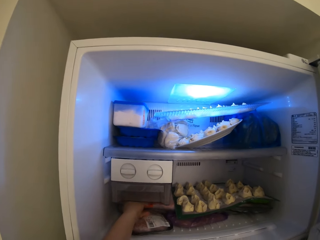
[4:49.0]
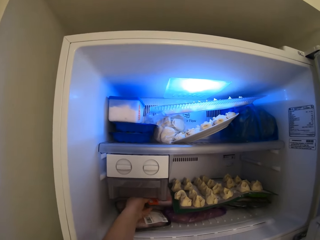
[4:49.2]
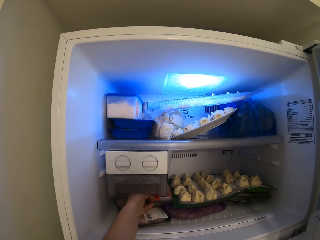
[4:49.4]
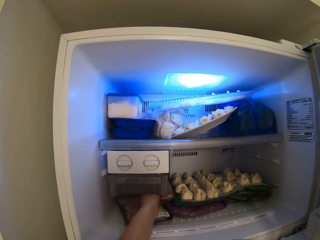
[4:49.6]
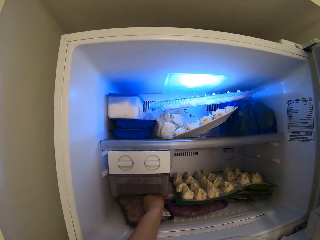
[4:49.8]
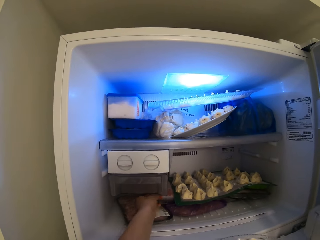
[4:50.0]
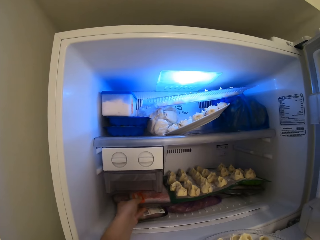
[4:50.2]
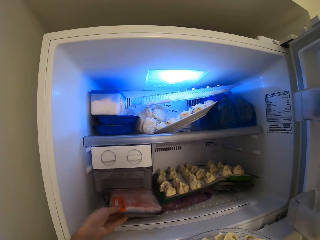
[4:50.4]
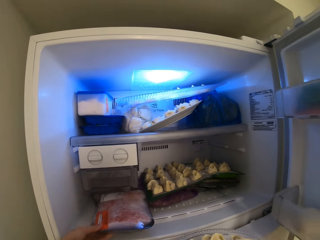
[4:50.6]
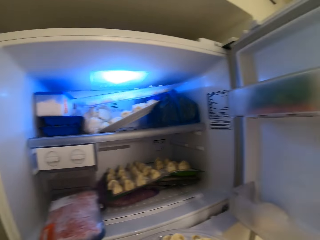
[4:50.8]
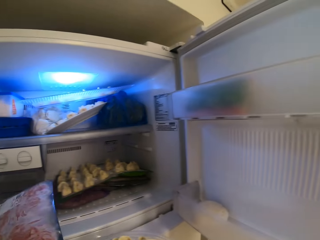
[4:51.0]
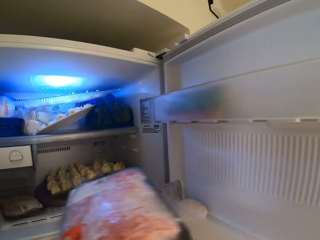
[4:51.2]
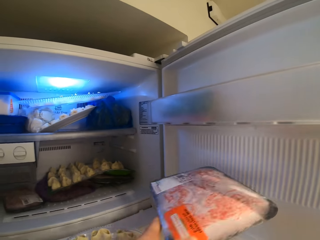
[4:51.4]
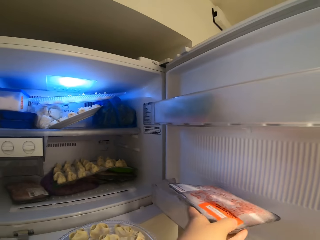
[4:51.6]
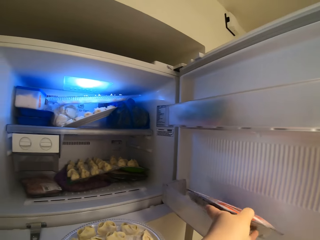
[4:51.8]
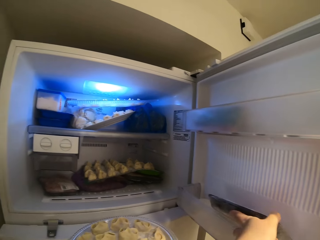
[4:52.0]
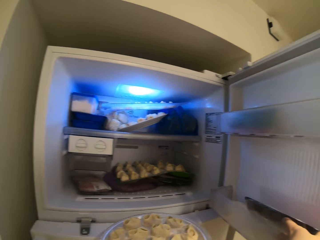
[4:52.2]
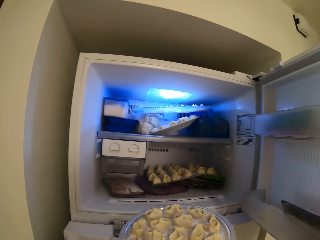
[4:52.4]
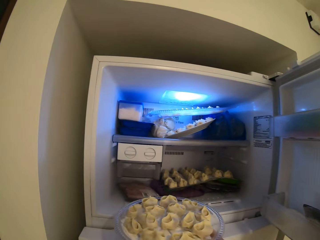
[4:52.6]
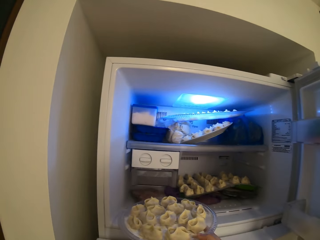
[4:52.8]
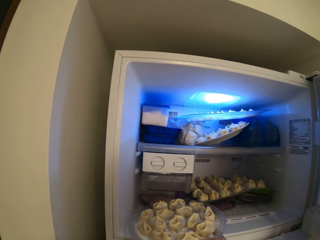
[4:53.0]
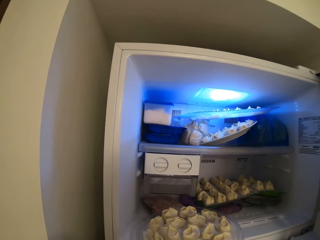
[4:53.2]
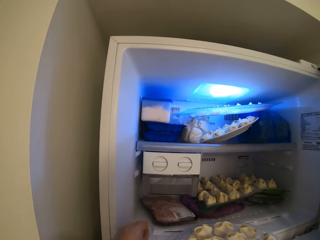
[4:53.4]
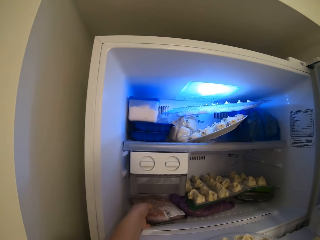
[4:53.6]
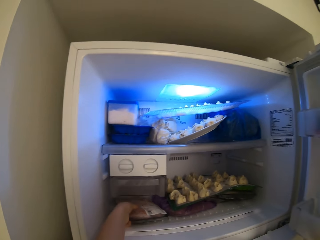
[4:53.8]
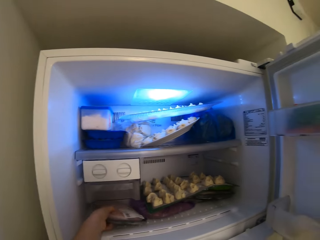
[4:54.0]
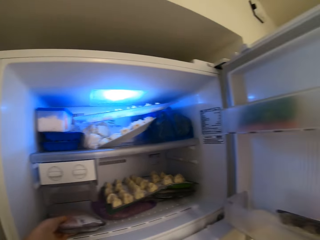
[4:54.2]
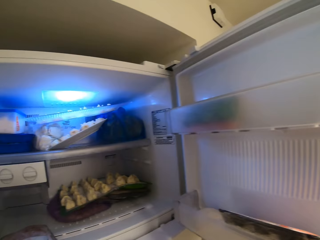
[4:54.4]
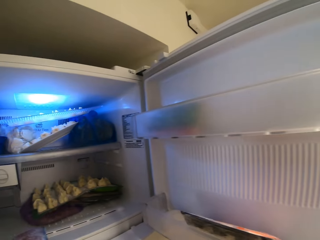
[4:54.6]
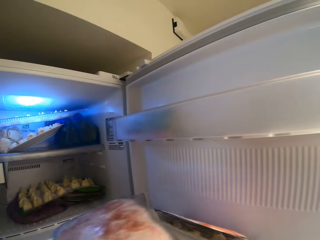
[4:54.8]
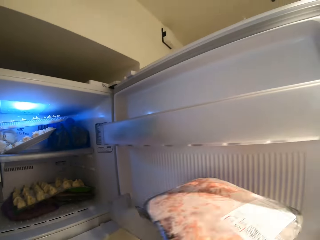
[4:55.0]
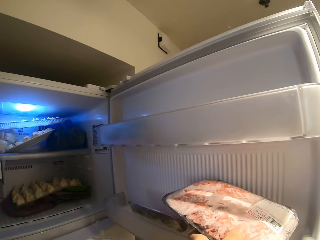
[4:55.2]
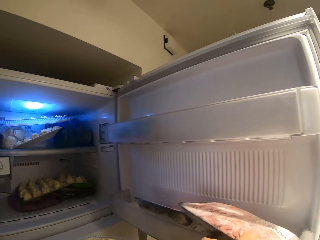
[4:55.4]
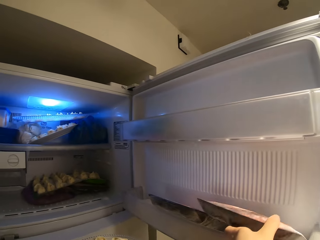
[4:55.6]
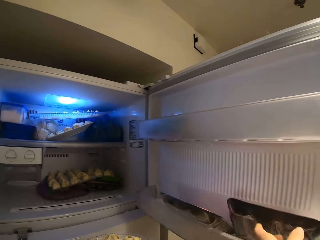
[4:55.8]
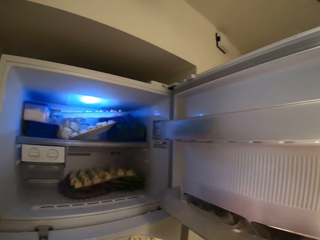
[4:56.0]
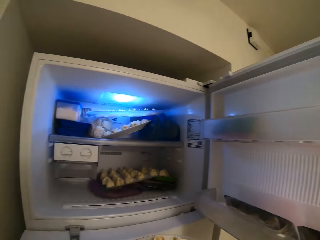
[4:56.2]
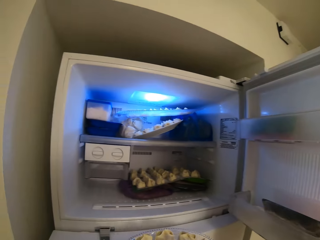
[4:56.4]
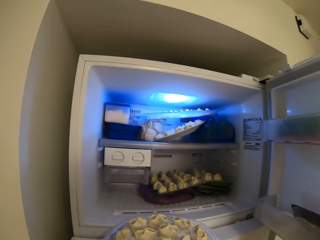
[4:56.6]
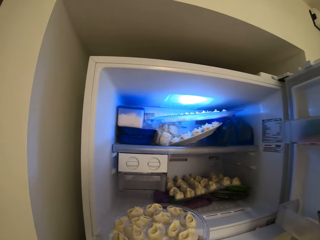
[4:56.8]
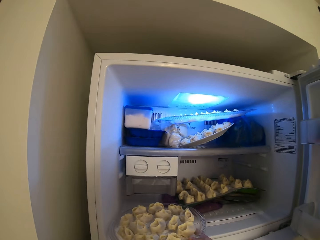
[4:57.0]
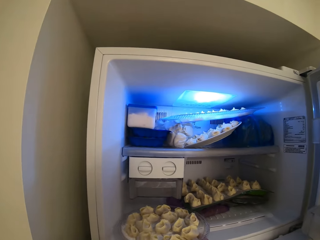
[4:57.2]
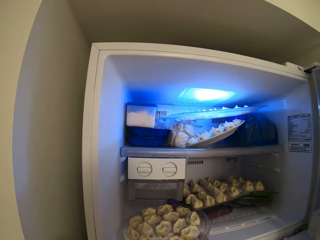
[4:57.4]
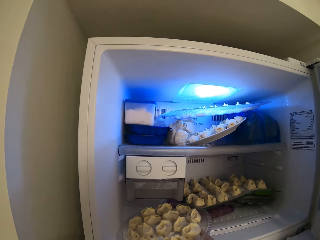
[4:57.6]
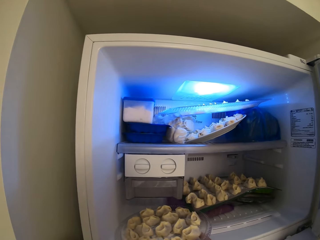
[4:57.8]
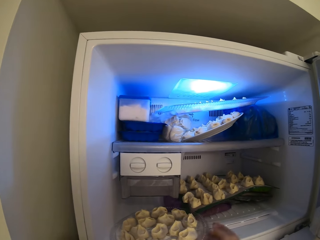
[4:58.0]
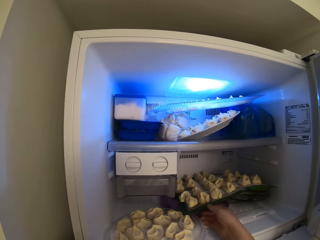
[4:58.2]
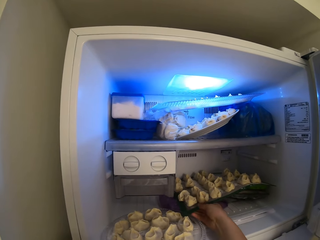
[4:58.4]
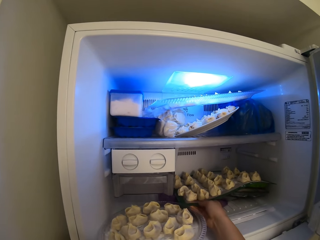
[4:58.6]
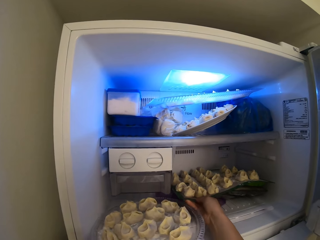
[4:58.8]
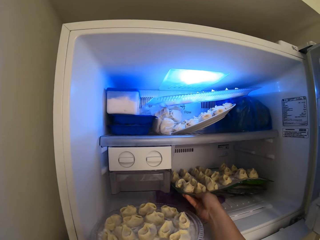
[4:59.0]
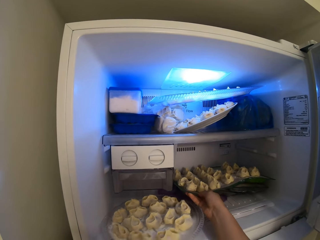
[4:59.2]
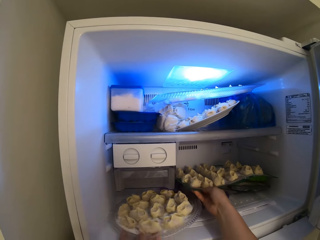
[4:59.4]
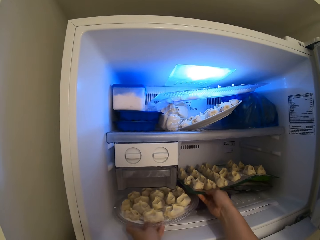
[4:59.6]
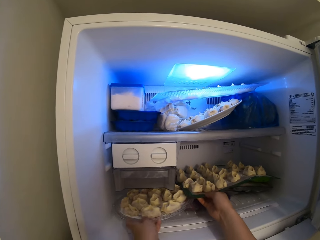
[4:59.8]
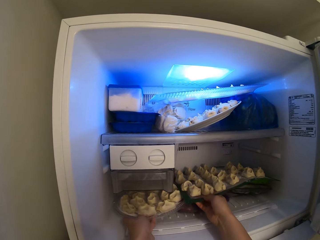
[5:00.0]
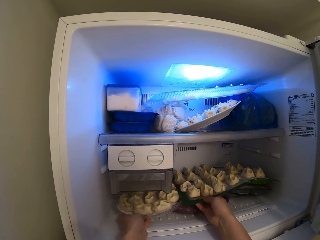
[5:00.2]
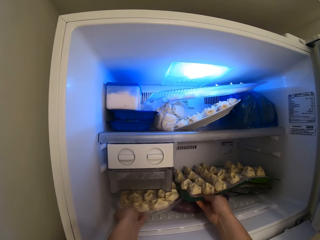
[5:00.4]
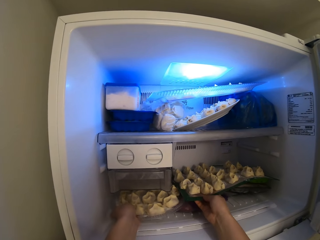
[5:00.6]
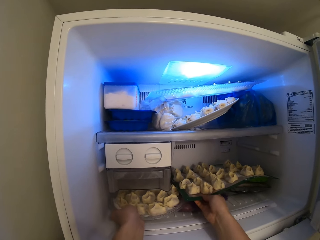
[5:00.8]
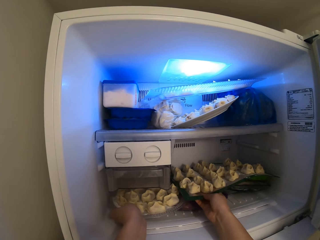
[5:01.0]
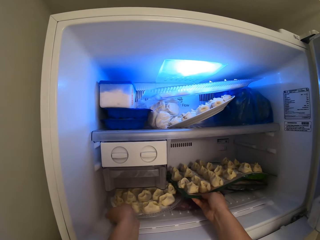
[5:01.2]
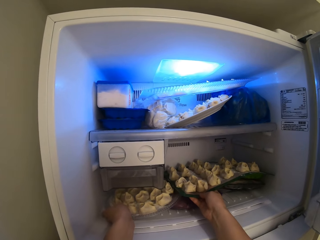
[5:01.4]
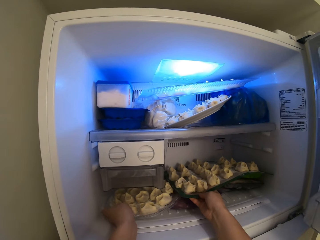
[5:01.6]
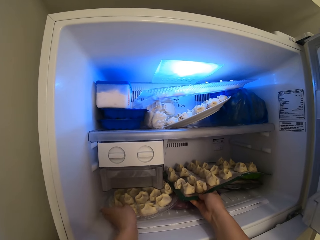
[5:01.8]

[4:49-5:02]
The camera wearer removes a meat plate from the freezer. She puts the meat by the side of the freezer door. She removes another meat plate from the freezer. She puts the meat by the side of the freezer door. She puts the cookies inside the freezer. She raises the other cookies in the freezer with her right hand.

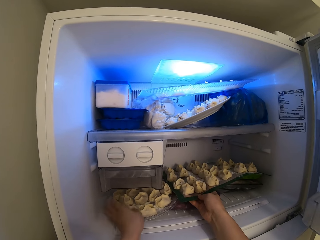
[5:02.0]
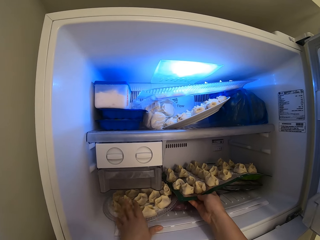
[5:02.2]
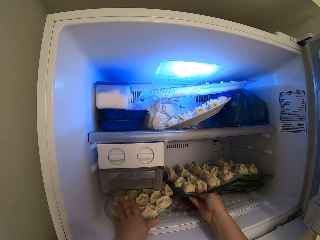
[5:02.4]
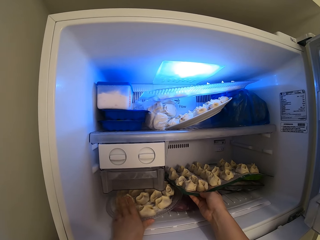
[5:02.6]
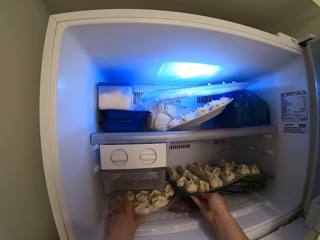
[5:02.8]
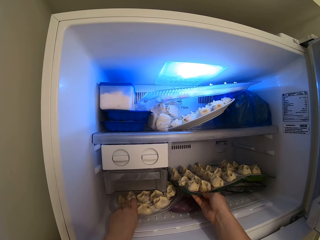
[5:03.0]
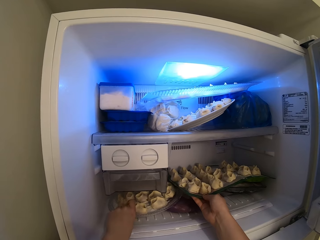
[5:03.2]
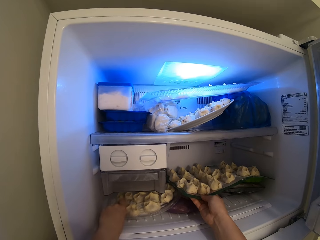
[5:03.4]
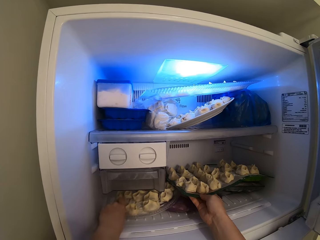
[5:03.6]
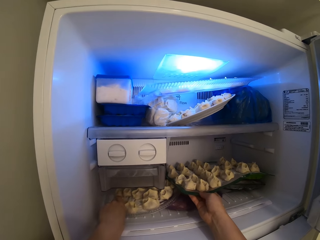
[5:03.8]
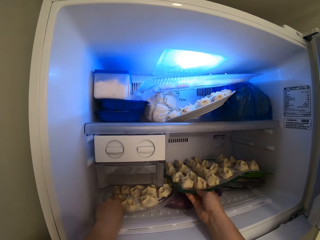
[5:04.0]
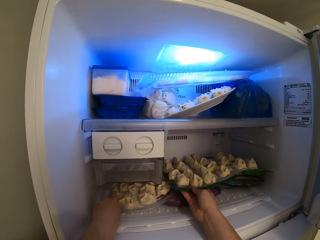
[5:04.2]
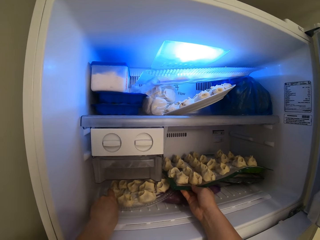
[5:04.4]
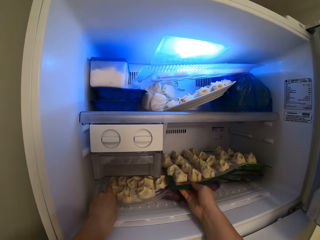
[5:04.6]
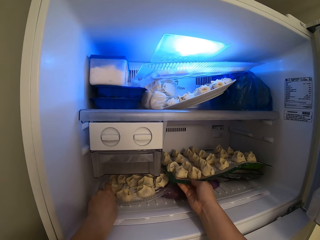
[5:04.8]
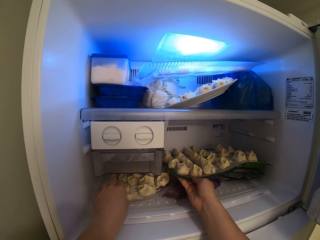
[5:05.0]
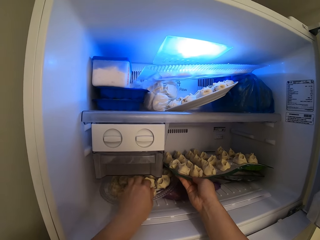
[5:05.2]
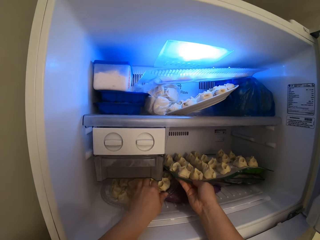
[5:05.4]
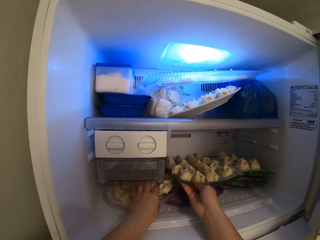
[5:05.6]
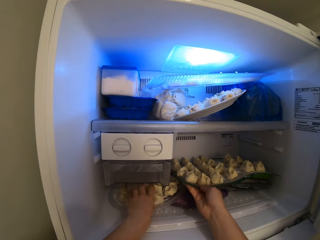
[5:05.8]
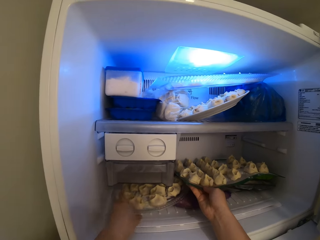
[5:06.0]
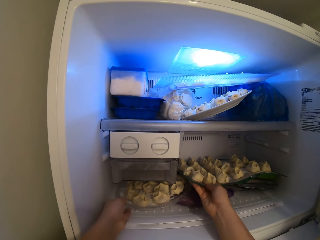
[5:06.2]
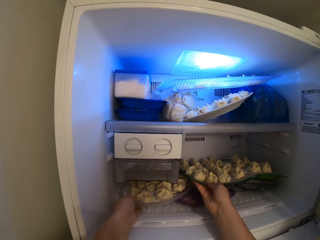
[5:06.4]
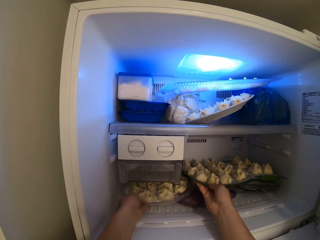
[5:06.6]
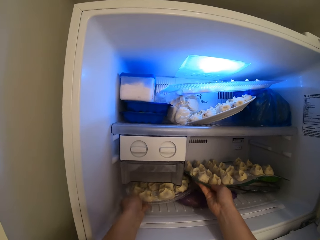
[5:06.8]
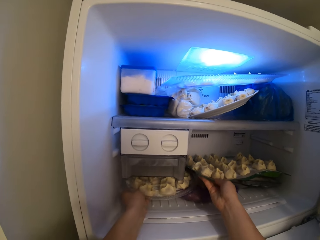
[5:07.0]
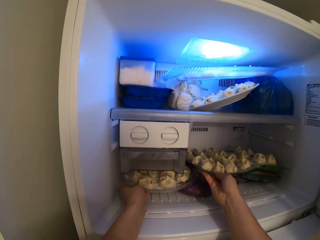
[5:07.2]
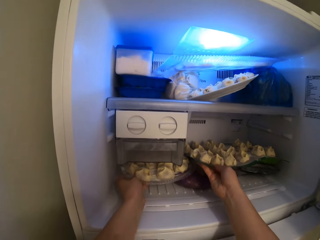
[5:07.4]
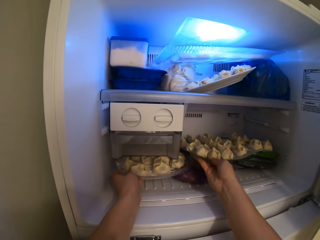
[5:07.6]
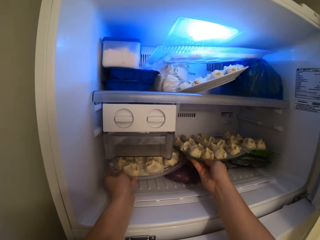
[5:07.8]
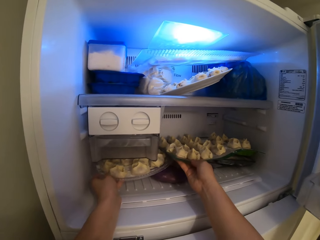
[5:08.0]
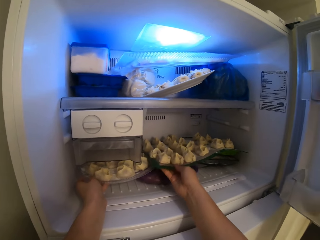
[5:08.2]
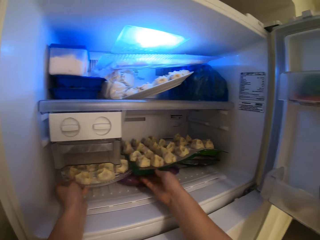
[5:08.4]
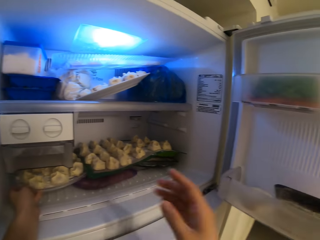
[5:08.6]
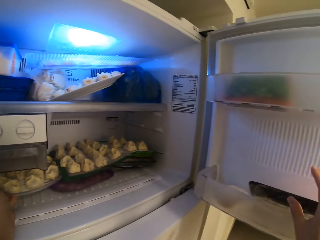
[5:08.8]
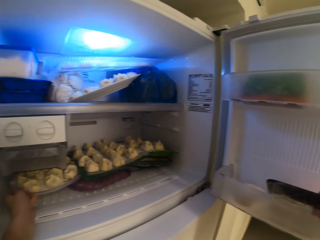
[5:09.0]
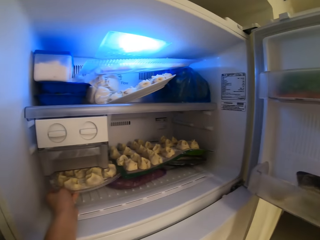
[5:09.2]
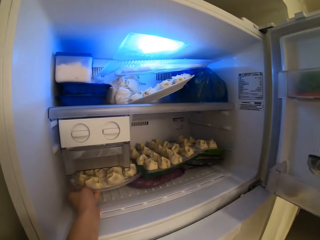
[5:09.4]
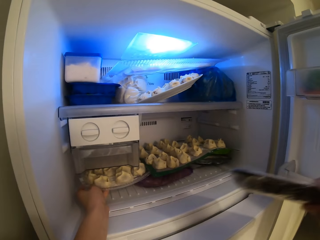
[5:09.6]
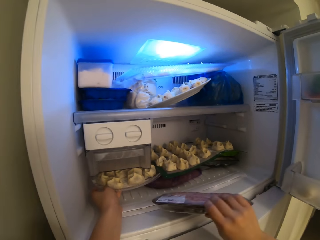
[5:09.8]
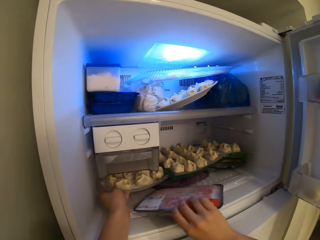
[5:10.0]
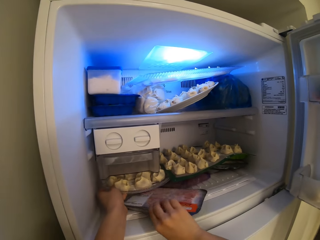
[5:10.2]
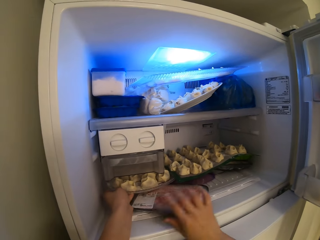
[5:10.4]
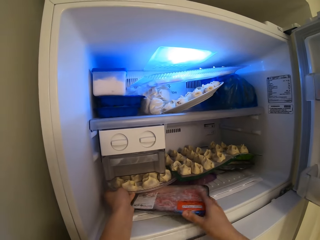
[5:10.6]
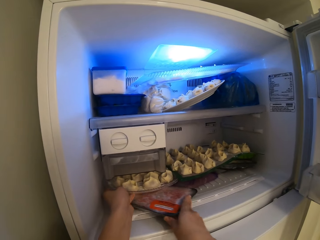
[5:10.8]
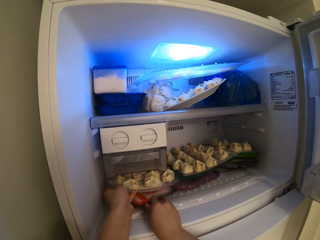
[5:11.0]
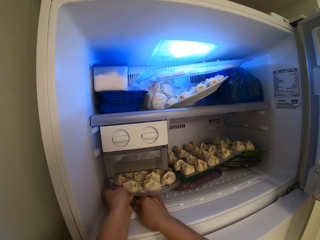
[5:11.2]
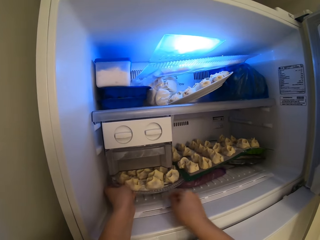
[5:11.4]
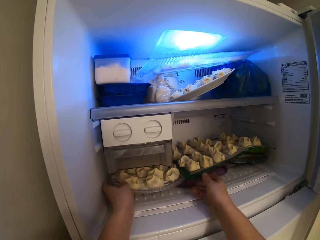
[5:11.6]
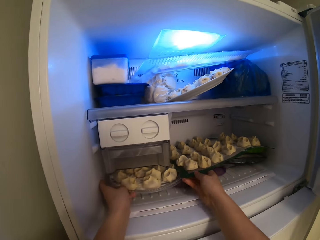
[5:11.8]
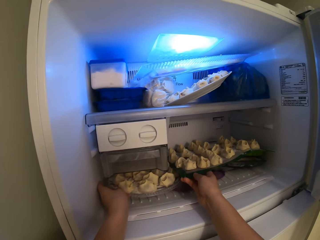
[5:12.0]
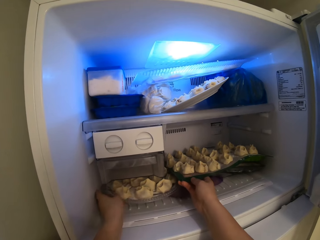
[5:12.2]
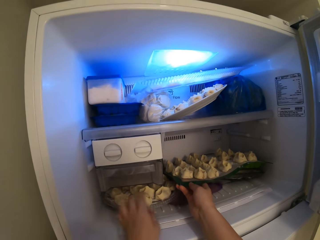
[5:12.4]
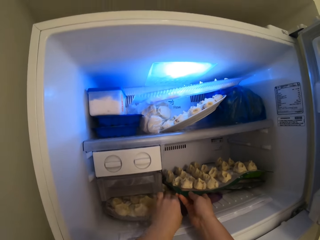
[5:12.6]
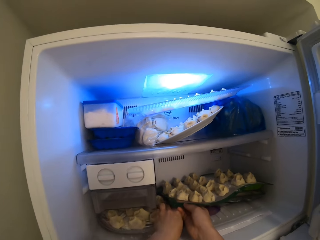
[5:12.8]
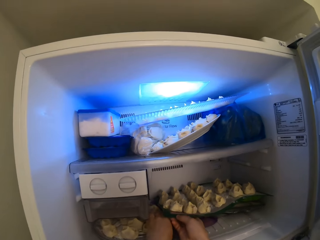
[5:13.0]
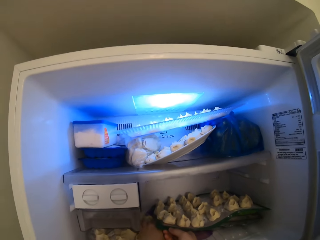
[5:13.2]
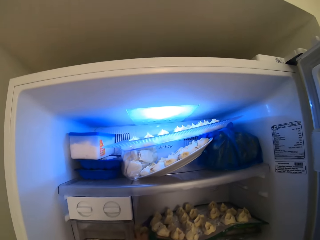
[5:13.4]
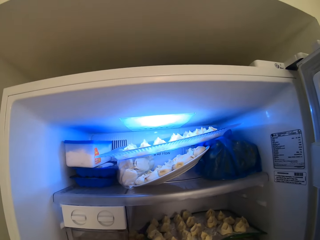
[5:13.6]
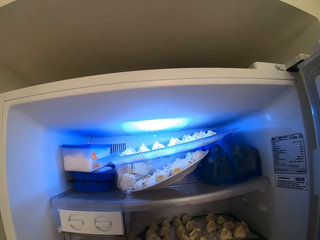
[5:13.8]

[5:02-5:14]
The camera wearer pushes the cookies in with her left hand. She puts the meat back into the freezer.
